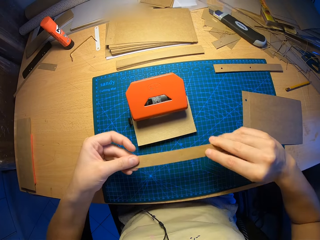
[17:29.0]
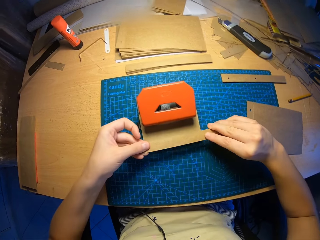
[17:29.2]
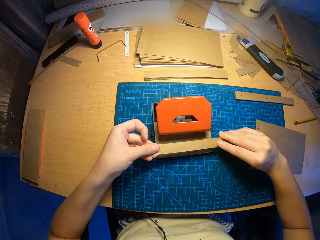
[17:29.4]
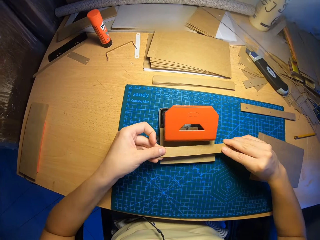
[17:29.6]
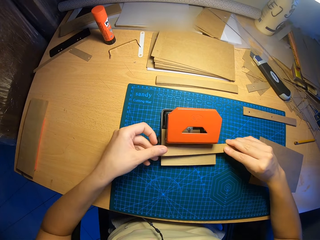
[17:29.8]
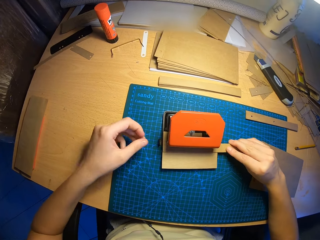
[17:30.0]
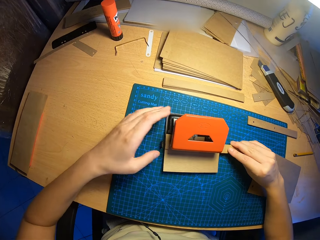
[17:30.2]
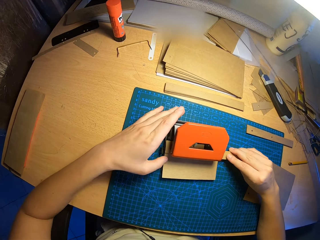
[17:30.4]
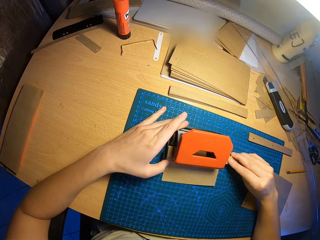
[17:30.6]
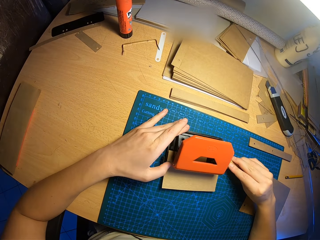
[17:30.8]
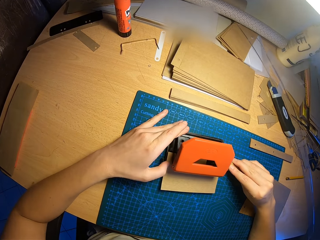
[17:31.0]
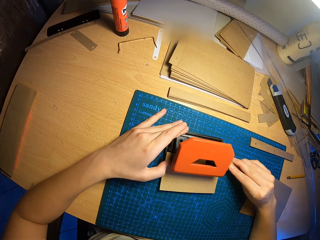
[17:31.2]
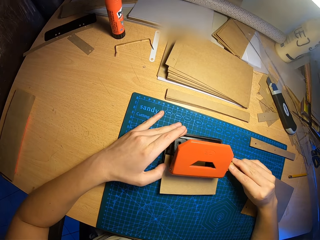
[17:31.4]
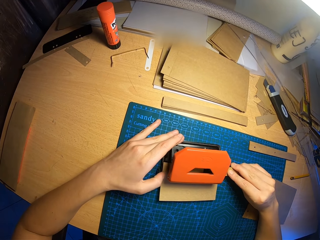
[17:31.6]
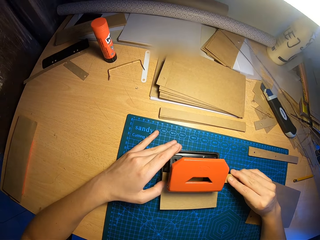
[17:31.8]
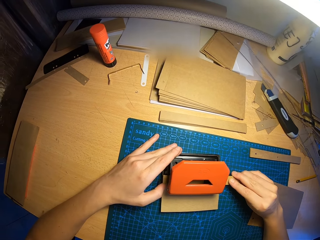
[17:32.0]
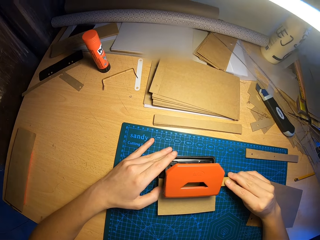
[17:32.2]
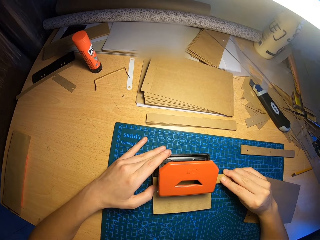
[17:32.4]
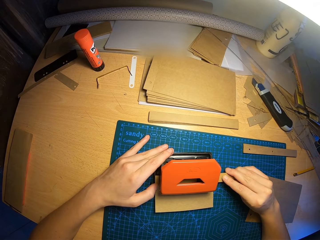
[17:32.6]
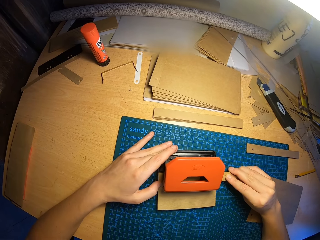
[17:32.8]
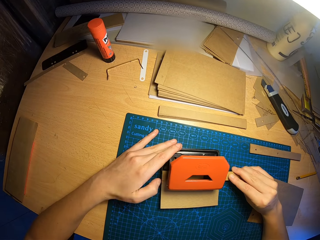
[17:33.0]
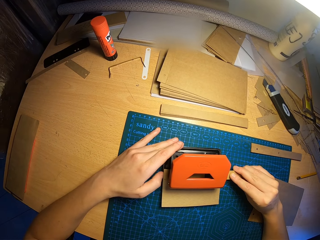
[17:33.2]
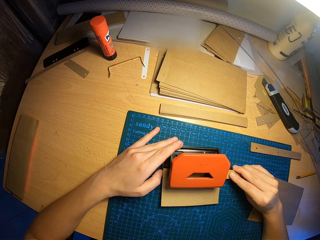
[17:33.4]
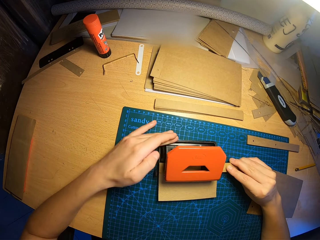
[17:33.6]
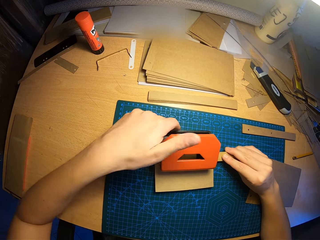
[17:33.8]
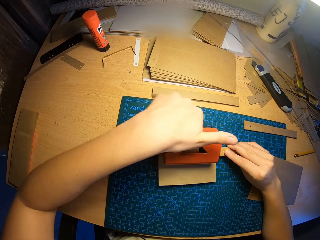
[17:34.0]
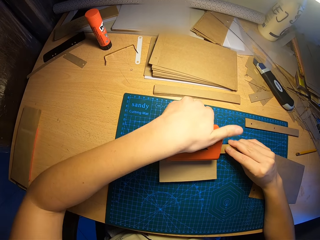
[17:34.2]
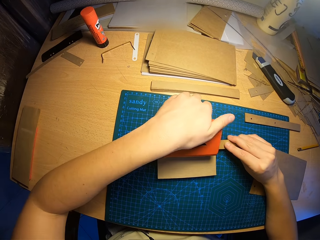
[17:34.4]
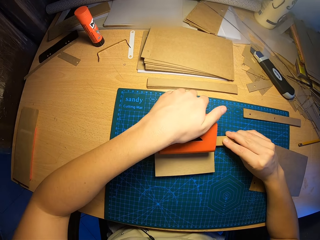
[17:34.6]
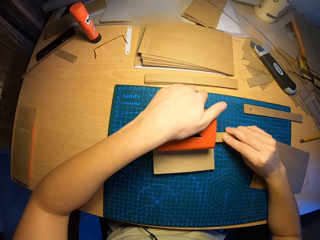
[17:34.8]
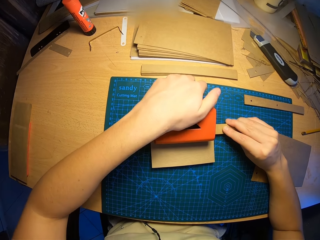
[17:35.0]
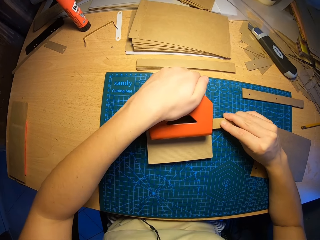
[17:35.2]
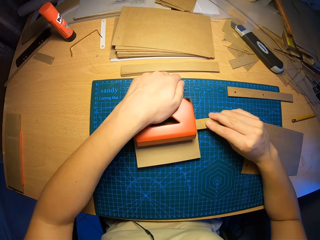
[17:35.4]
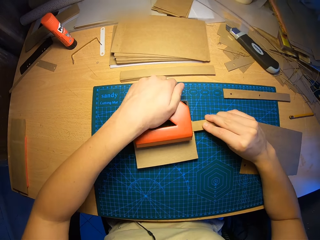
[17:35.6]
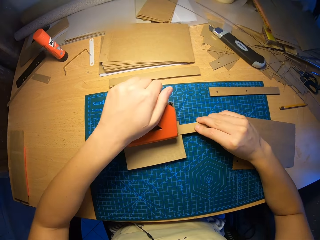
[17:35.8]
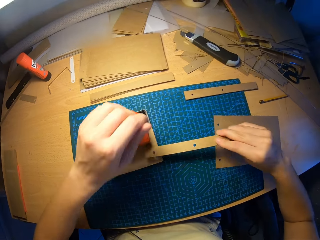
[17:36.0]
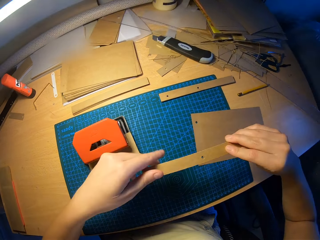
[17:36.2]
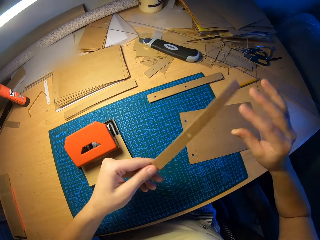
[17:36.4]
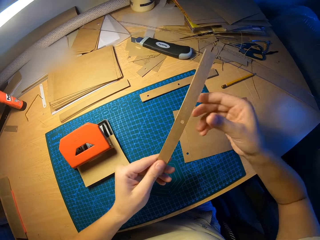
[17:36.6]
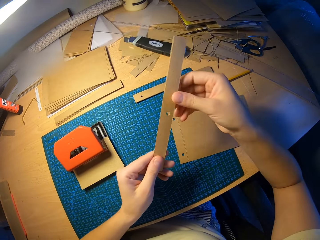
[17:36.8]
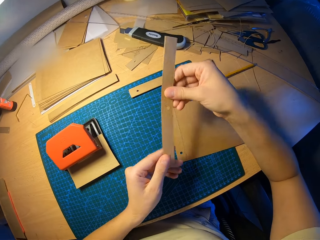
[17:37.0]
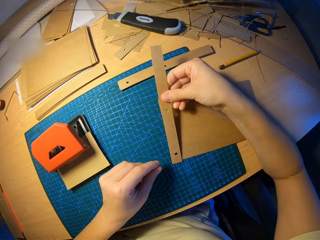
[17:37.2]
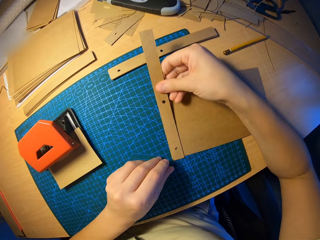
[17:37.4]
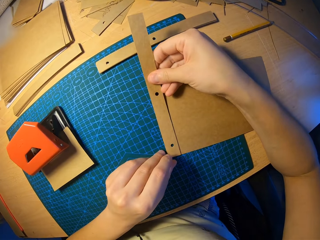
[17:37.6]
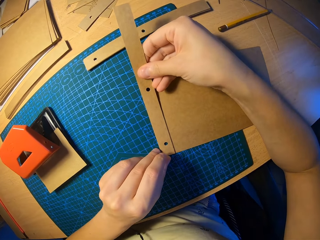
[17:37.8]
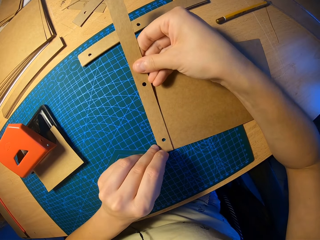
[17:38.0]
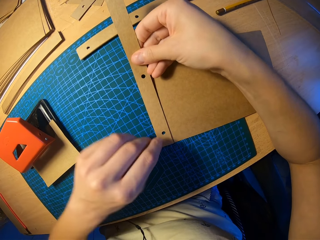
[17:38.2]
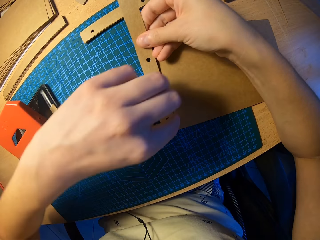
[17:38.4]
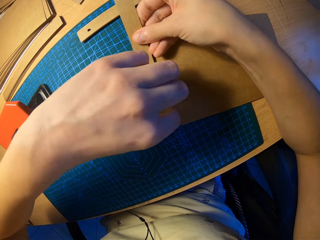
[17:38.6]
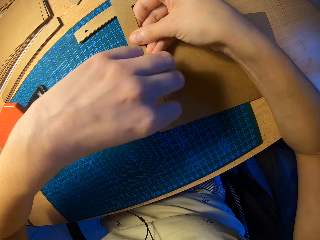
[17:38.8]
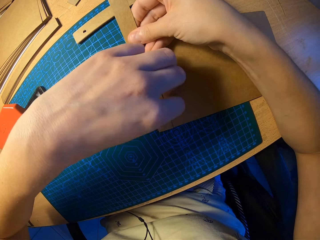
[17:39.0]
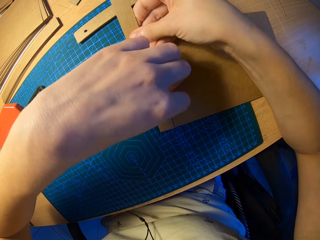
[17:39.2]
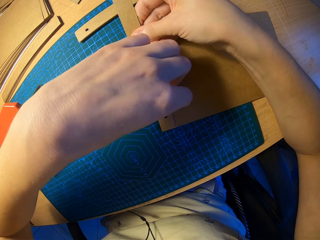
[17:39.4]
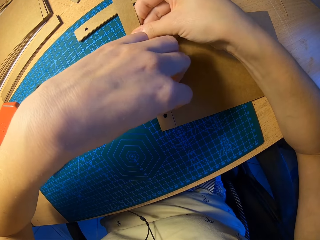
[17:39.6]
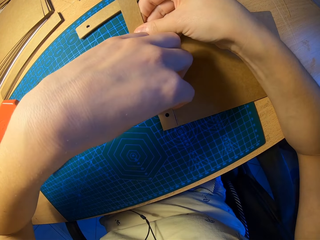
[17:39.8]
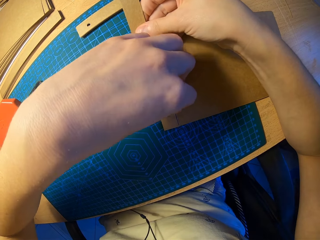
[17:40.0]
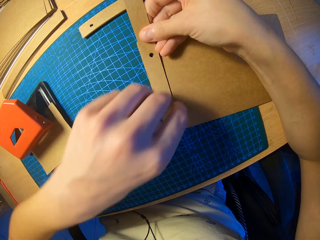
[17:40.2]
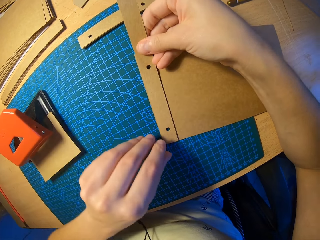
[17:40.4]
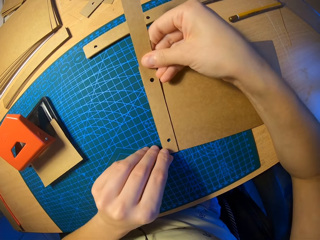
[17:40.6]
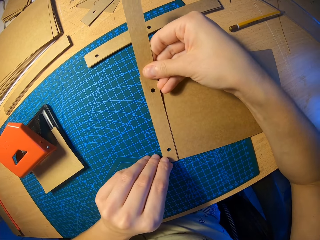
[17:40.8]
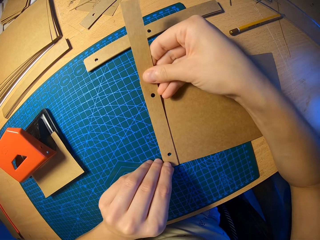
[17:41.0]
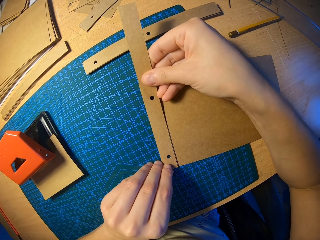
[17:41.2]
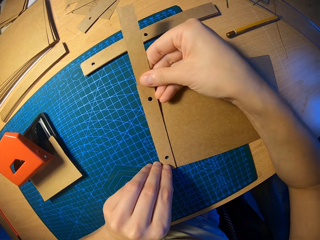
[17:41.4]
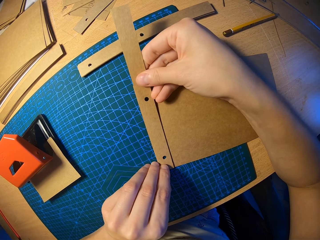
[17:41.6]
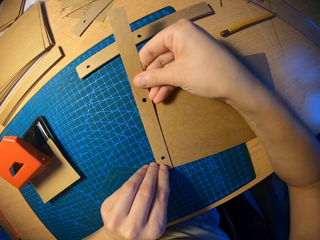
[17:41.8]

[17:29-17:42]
The camera wearer puts the cut piece of craft papers or card papers into the hole puncher. He adjusts the cut piece of craft papers in the hole puncher with both hands. He presses the hole puncher with his left hand. He takes out the punched cut piece of craft papers with his right hand. He places both craft papers together with both hands. He measures the card paper on the other.

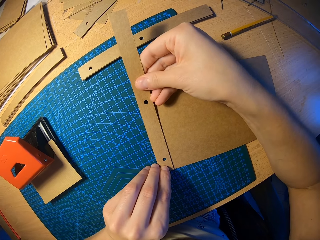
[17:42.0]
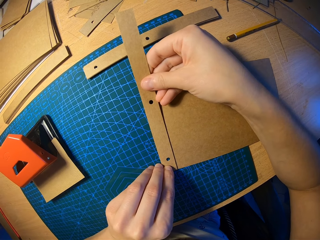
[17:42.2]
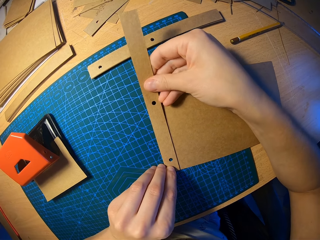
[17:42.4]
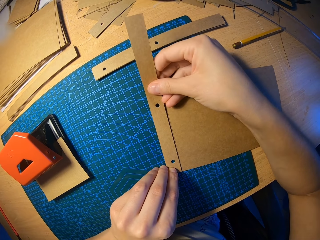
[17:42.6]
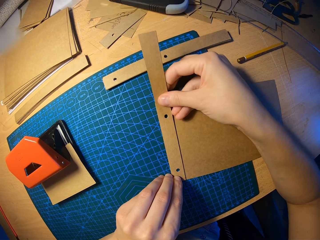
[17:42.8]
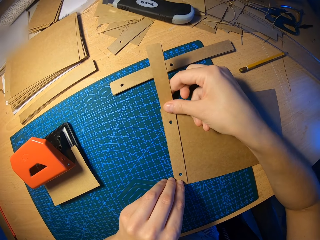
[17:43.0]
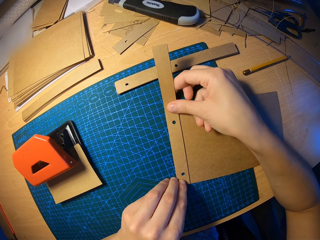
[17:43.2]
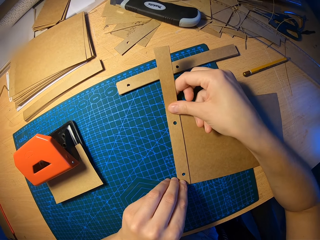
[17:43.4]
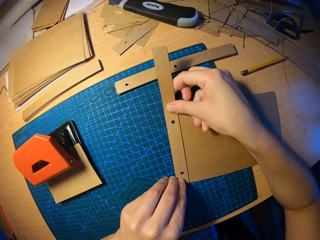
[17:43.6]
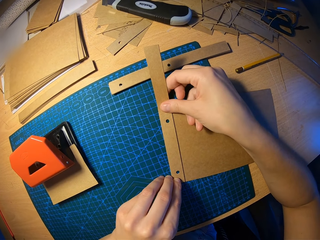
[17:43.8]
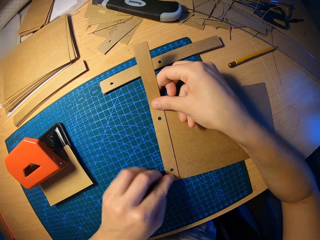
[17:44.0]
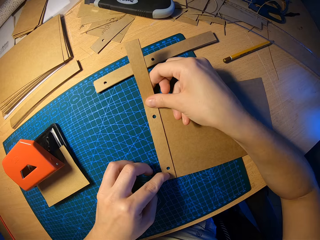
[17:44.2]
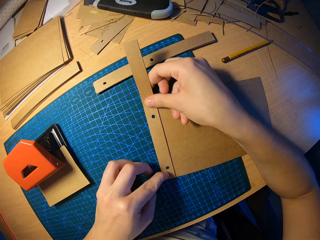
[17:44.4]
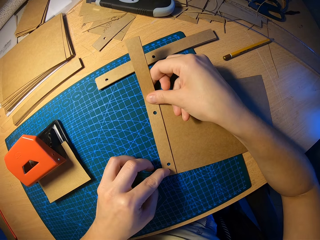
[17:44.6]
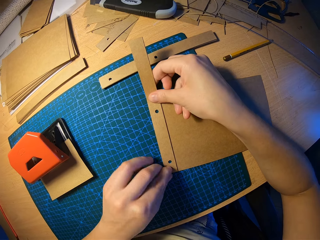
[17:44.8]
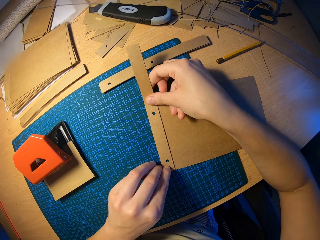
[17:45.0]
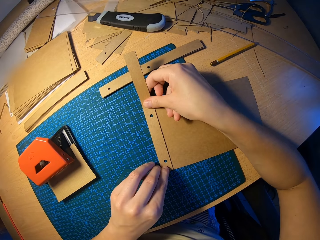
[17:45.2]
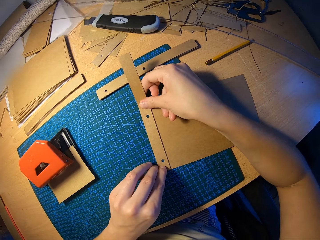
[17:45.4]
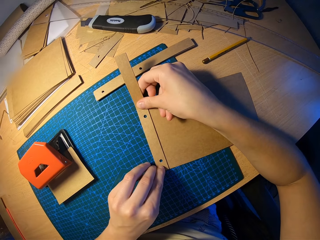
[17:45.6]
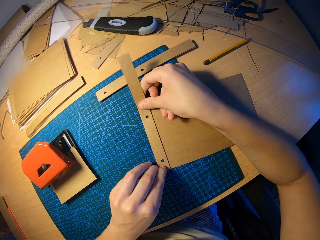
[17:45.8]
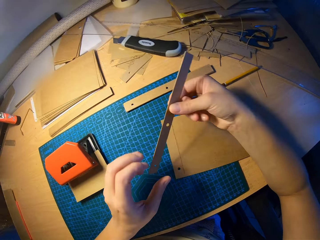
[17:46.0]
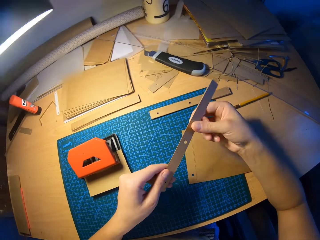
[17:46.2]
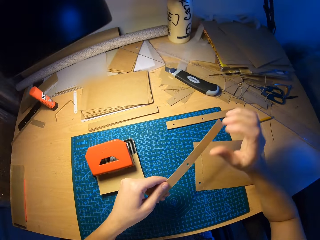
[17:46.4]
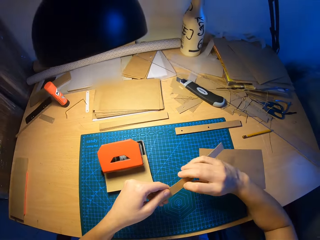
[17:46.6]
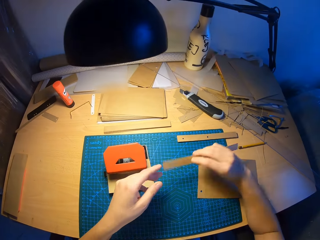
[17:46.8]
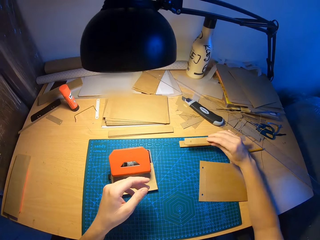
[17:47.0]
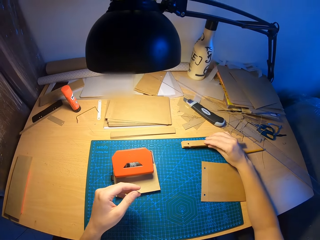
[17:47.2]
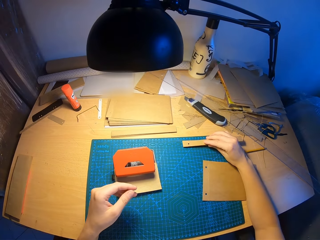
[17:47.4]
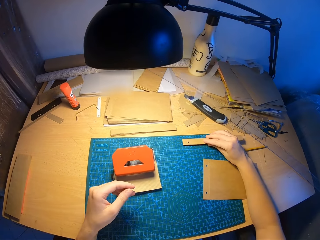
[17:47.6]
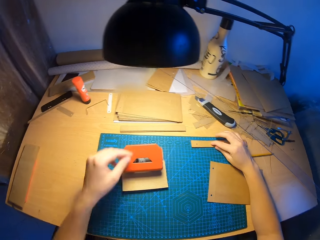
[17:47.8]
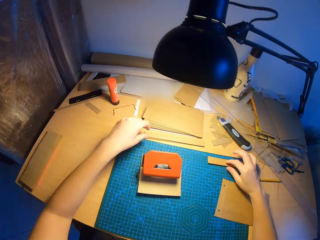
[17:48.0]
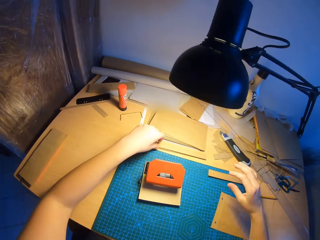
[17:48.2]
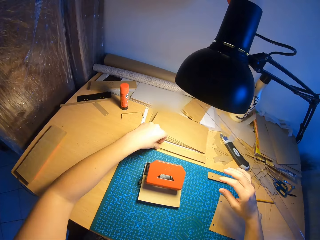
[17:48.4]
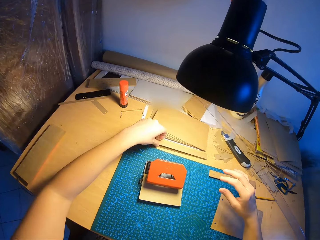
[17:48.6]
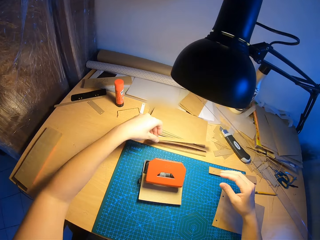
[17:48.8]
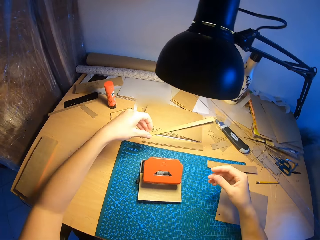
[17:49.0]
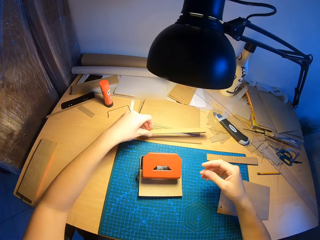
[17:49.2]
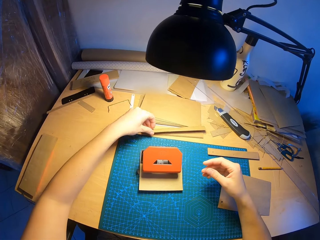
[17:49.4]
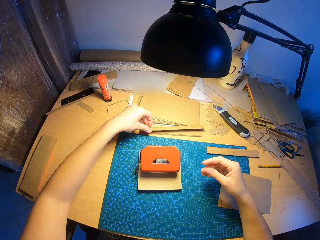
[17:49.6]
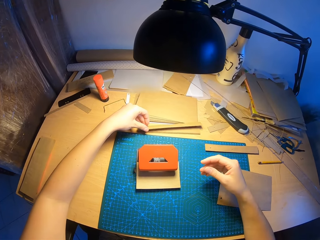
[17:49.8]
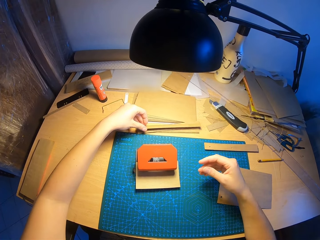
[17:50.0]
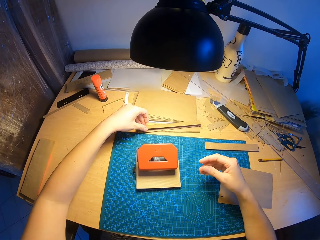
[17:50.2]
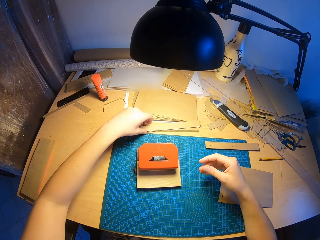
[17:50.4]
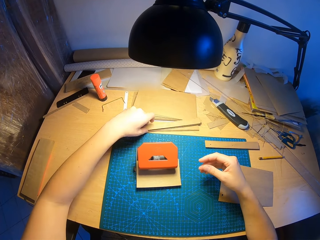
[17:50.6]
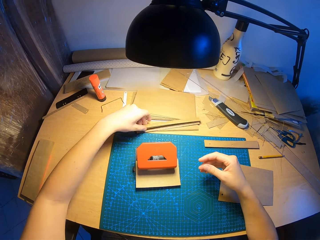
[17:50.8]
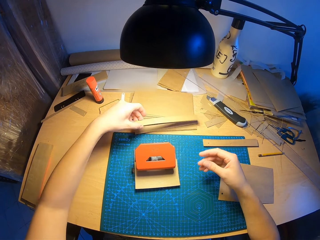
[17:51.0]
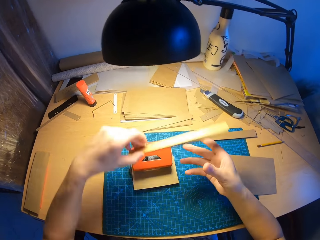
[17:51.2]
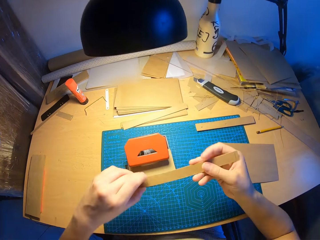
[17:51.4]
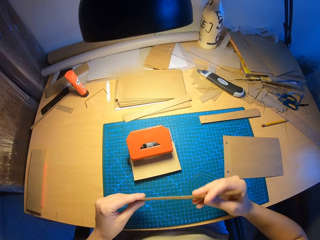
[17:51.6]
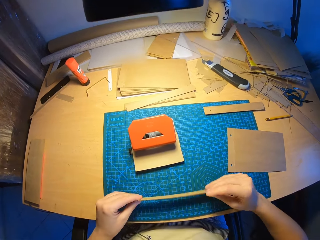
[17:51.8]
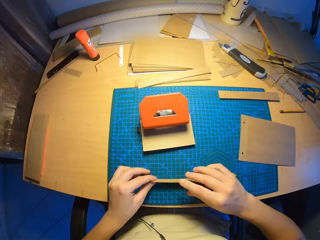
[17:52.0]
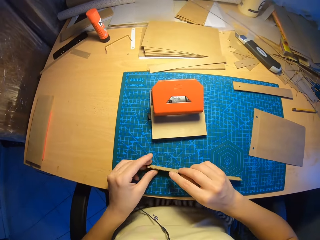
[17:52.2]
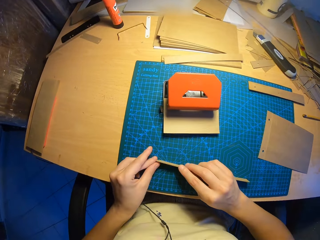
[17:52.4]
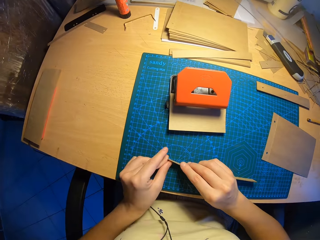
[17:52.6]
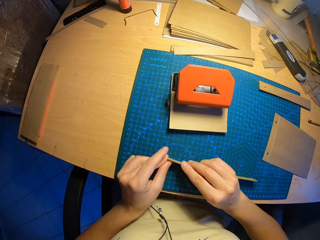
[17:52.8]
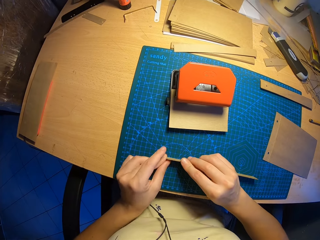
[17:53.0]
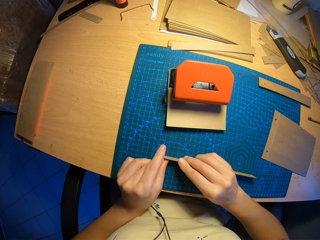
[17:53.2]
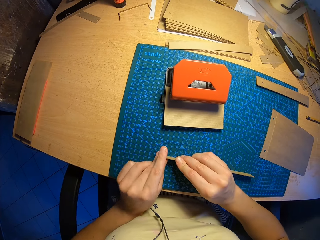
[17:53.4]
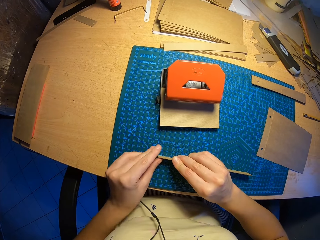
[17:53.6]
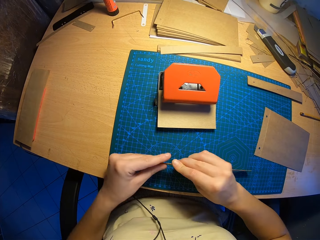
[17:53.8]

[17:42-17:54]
The camera wearer piles the card paper. He drops the punched cut piece of craft paper on the table with his right hand. He picks the cut piece of craft papers from the table with both hands. He arranges the cut piece of craft papers with both hands.
